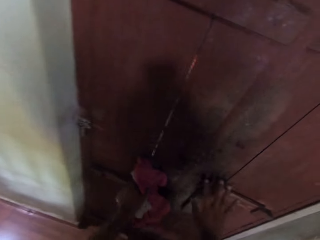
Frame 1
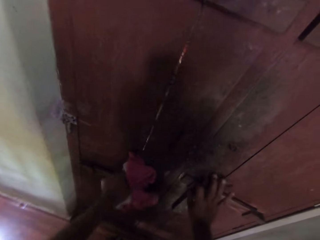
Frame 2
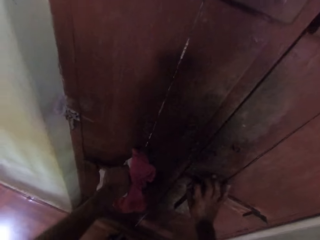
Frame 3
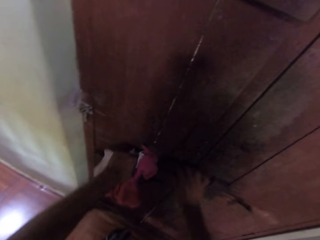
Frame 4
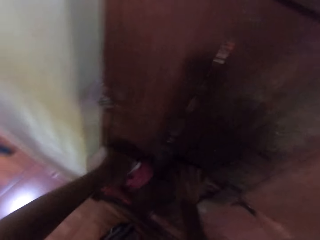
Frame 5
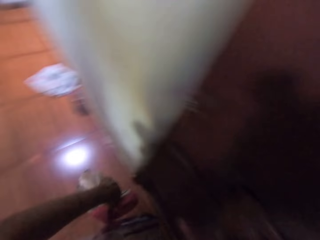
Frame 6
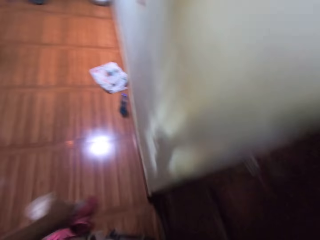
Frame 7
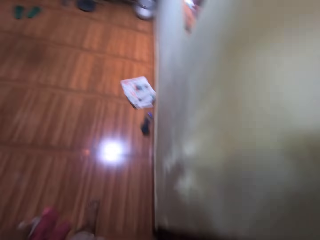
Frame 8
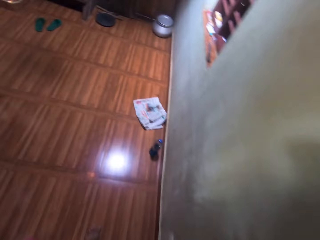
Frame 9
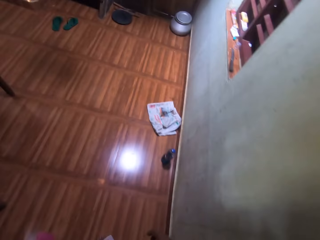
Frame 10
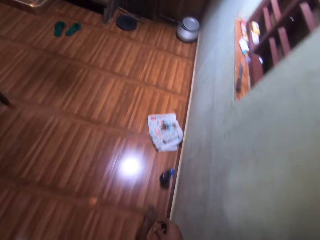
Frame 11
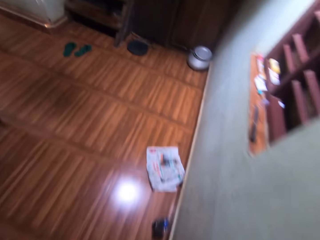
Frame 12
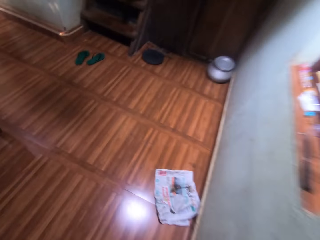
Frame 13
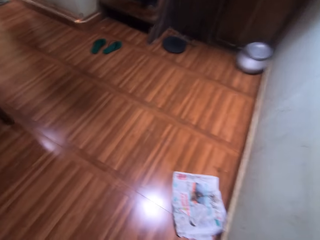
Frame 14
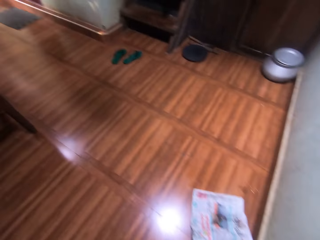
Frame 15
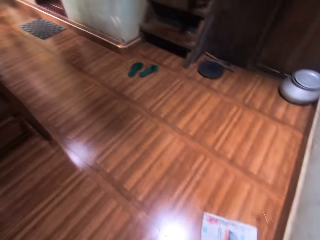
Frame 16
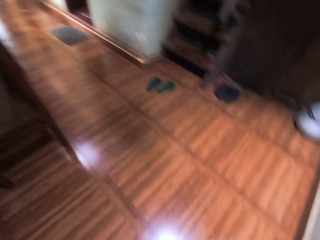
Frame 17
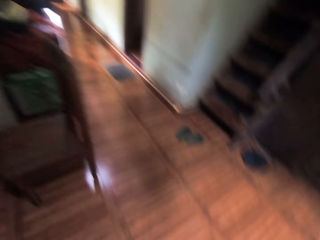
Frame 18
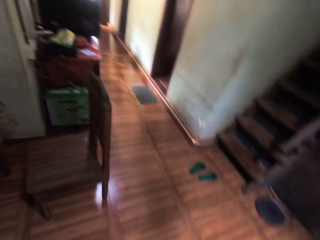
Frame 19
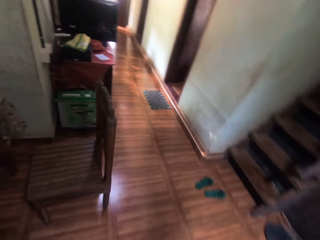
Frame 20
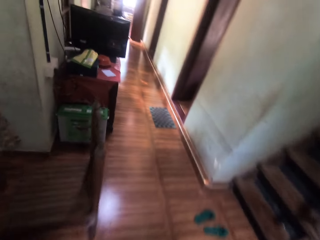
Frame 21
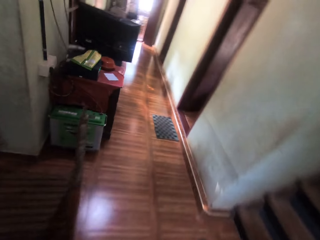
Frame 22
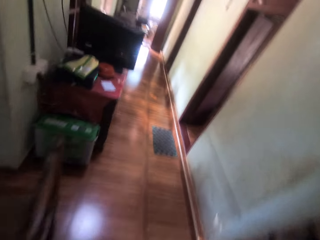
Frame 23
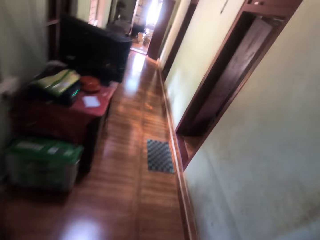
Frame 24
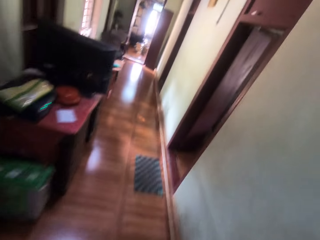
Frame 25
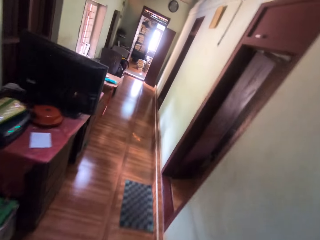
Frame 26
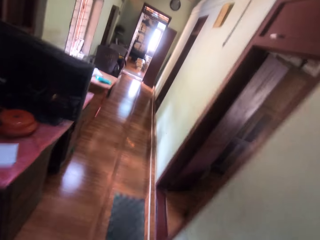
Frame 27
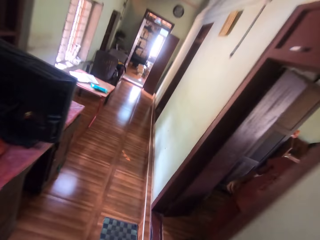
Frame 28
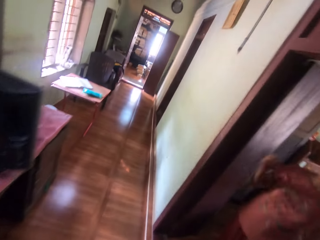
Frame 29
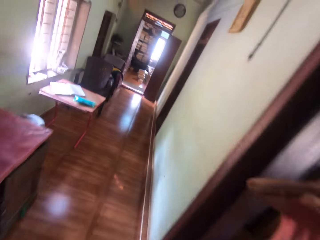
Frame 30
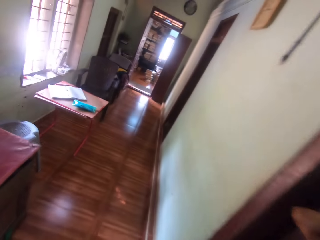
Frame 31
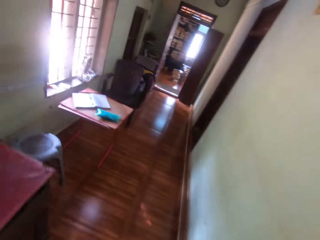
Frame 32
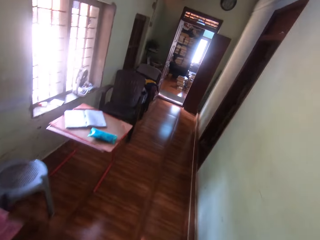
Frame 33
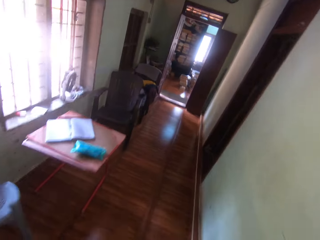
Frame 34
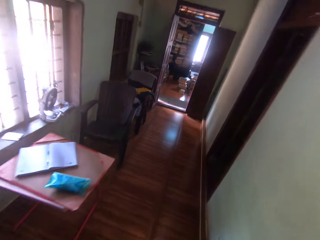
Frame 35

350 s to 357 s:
The camera wearer bolts the door with both hands. He closes the door. He walks in the room.

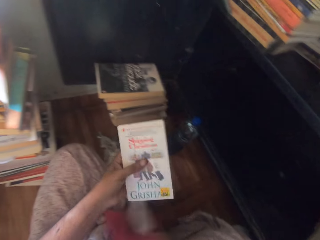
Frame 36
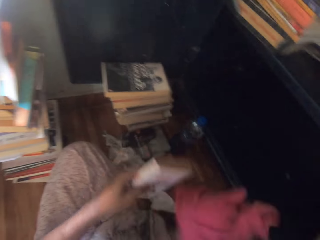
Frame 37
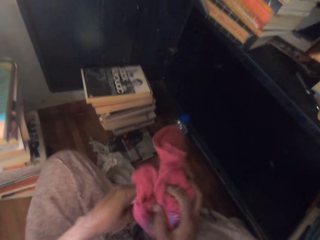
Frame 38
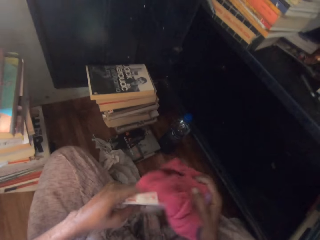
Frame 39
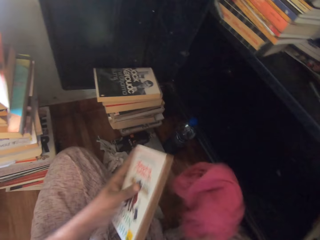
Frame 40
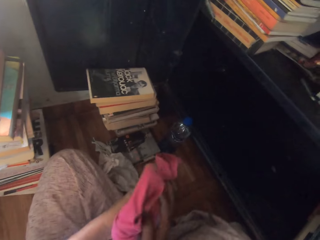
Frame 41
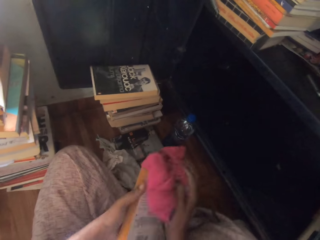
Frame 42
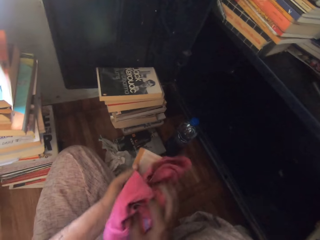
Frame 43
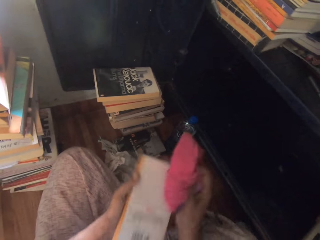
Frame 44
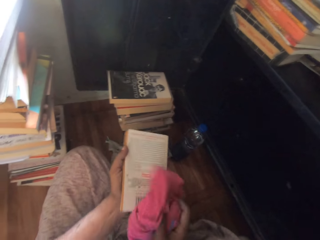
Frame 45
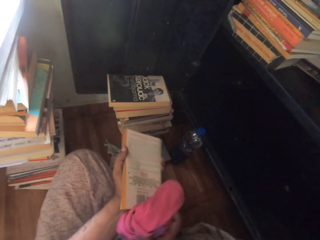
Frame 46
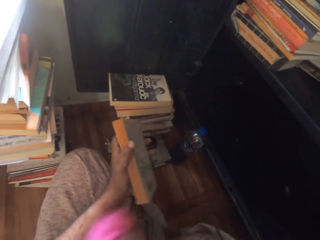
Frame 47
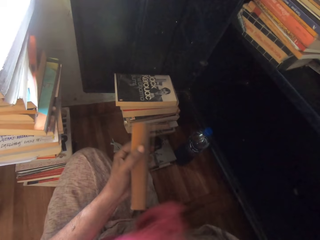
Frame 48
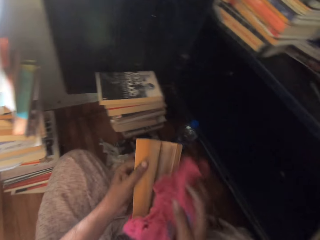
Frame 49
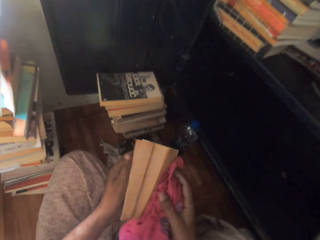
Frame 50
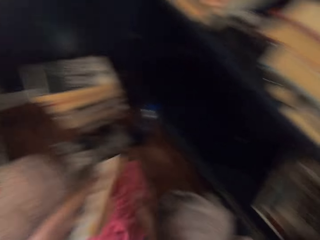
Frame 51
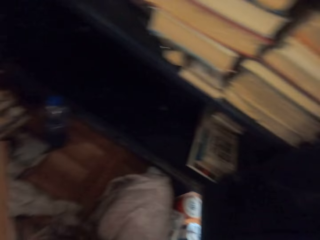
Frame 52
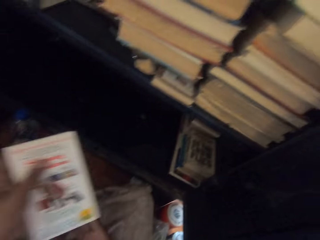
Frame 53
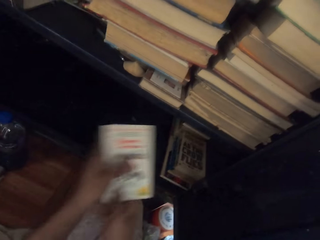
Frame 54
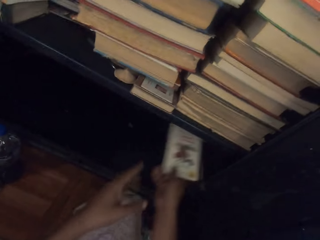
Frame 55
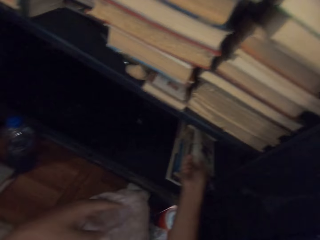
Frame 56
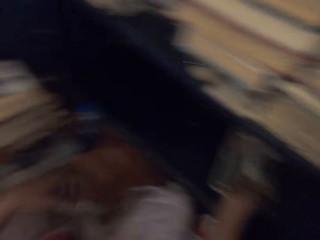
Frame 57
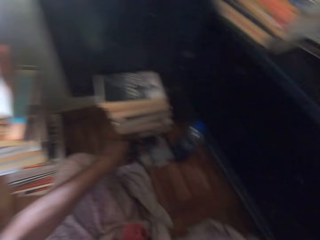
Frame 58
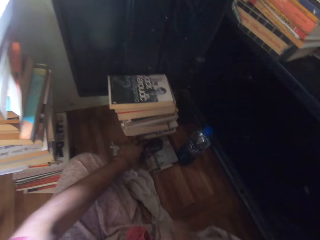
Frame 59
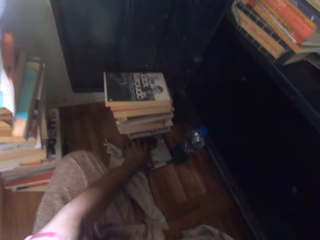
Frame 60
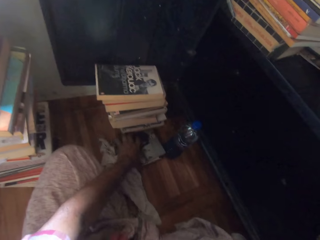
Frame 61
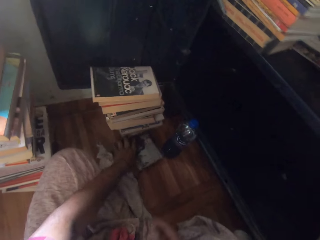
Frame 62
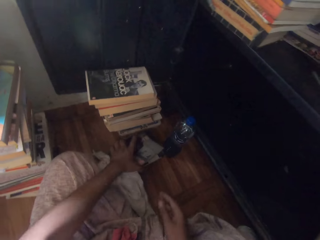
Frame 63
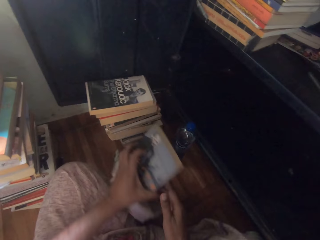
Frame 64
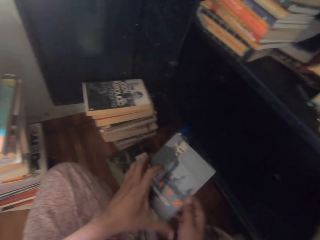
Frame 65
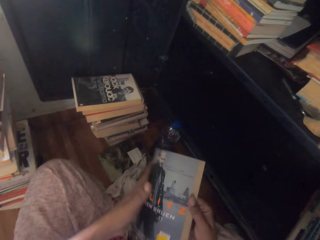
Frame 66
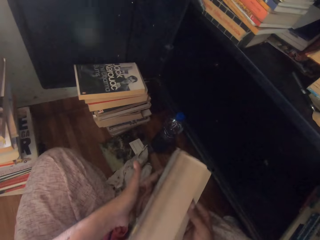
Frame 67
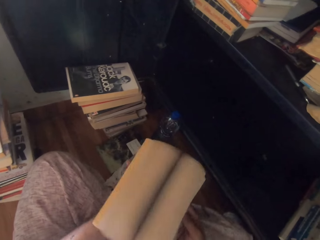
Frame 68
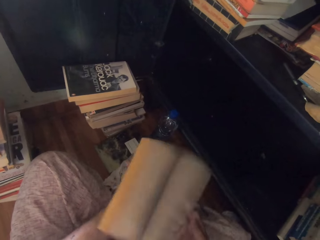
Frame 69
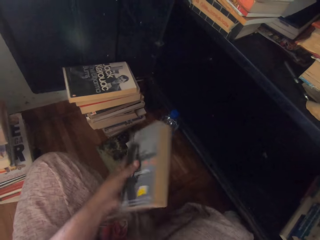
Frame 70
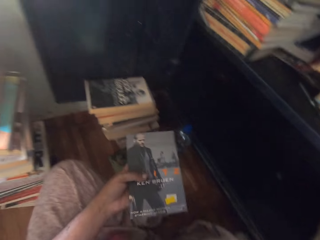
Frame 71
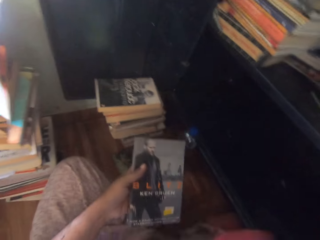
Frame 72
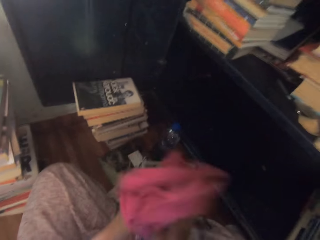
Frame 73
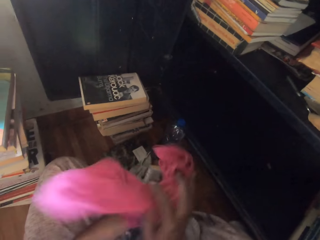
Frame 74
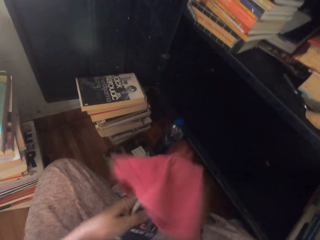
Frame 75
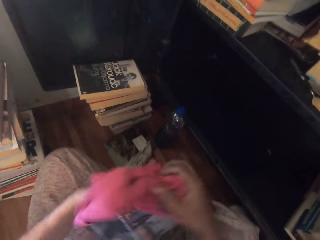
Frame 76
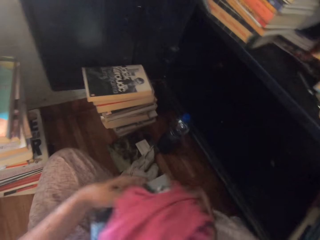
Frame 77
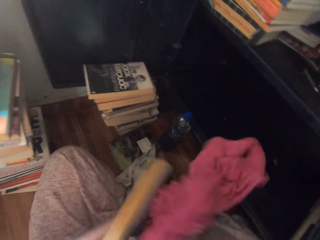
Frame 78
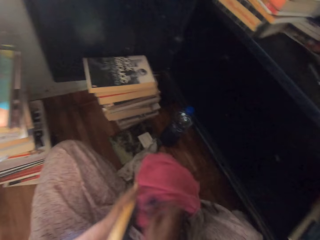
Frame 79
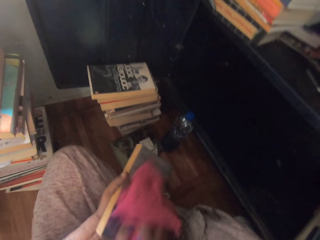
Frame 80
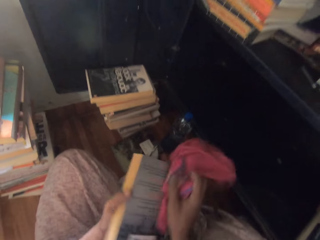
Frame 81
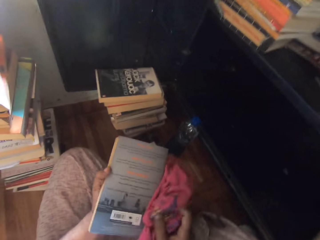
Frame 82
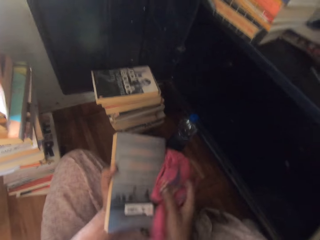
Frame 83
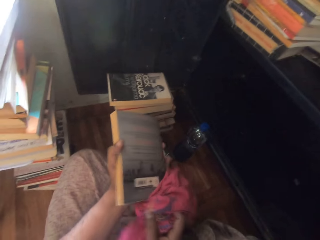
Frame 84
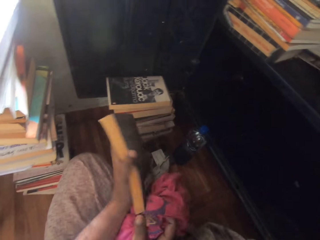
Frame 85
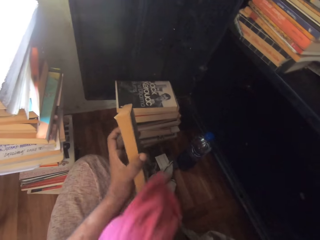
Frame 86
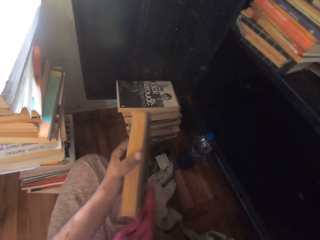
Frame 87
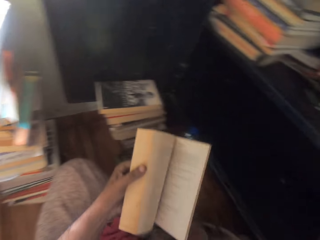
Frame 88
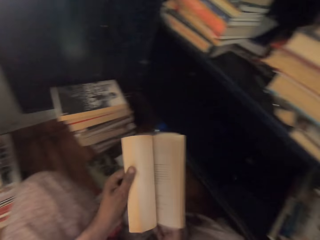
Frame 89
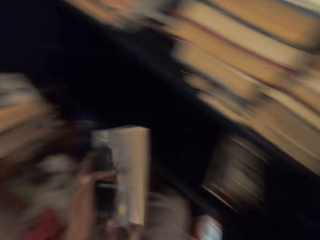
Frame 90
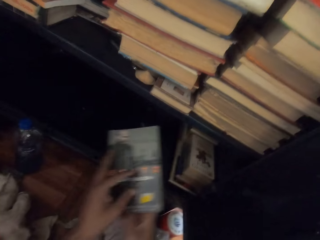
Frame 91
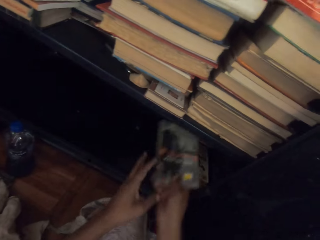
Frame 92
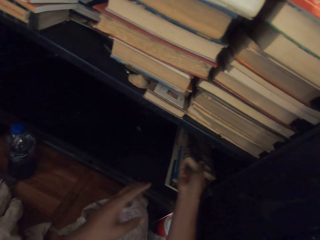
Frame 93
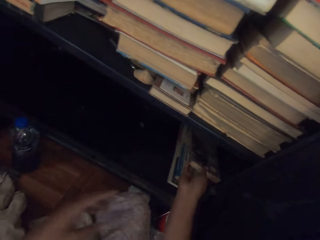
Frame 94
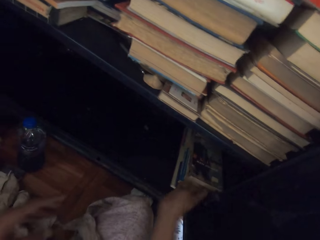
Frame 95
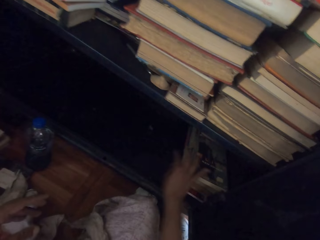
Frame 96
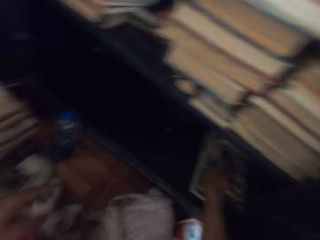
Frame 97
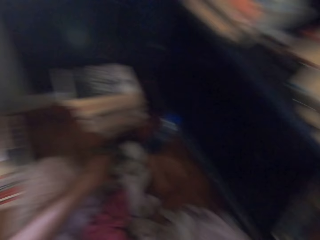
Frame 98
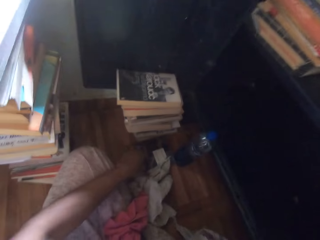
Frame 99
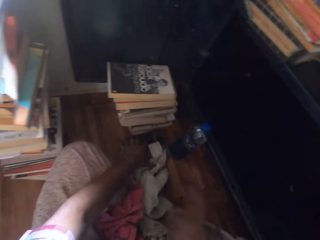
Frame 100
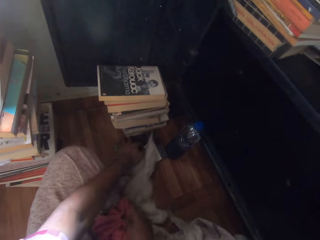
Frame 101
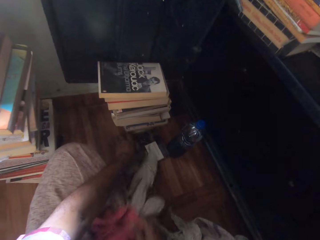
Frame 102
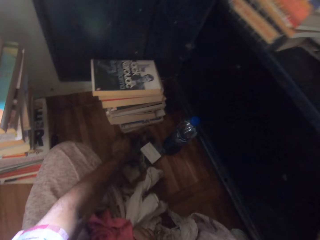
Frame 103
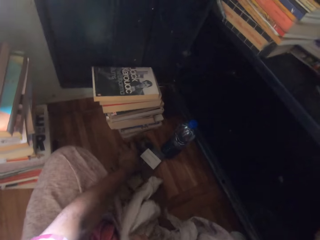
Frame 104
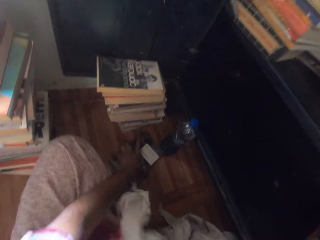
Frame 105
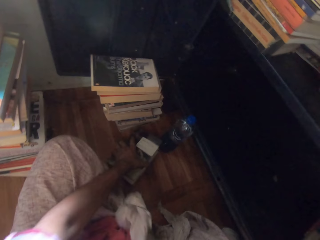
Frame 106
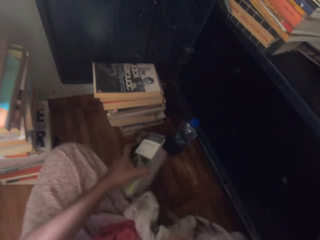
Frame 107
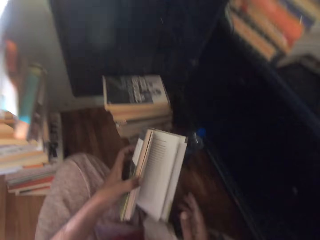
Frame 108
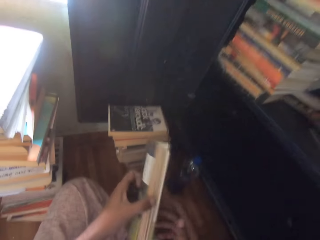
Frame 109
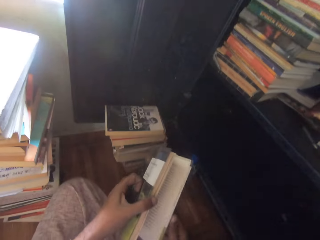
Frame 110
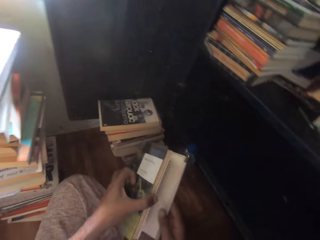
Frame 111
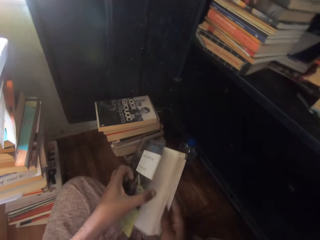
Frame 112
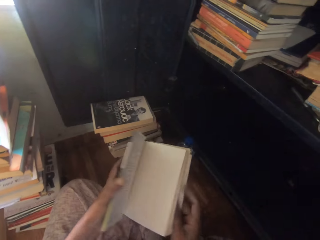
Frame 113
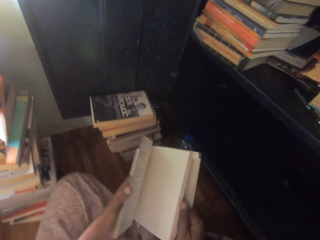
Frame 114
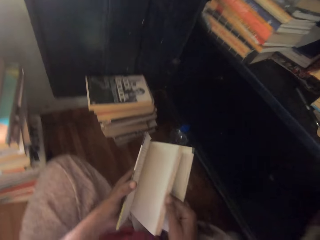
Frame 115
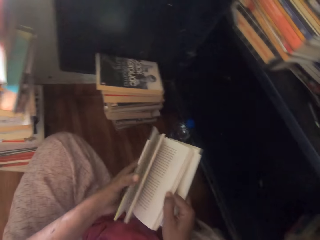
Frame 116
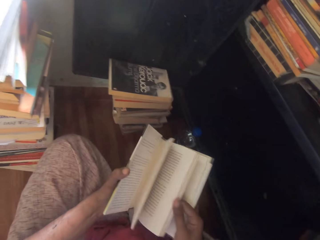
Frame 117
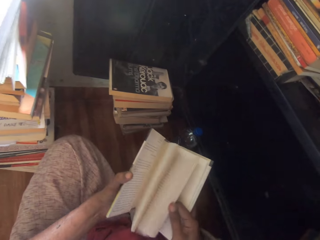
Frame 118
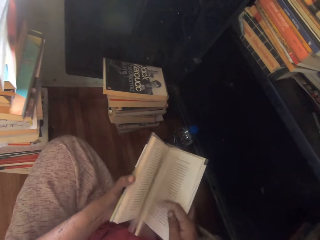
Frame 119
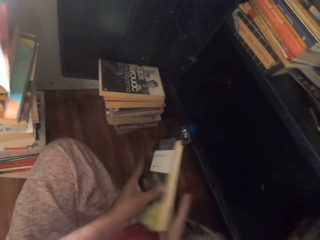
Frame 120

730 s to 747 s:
The camera wearer picks up the towel on the floor with his right hand. He cleans the book in his left hand with the towel in his right hand. He flips the book pages. He places the book inside the cabinet with his right hand. He picks up a book on the floor with his left hand. He flips the pages of the book with his right hand. He picks up the towel on the floor with his right hand. He cleans the book in his left hand with the towel in his right hand. He drops the towel in his right hand on the floor. He flips the book pages. He places the book inside the cabinet with his right hand. He picks up a book on the floor with his left hand. He touches the towel on the floor with his right hand. He flips the pages of the book with his right hand.
